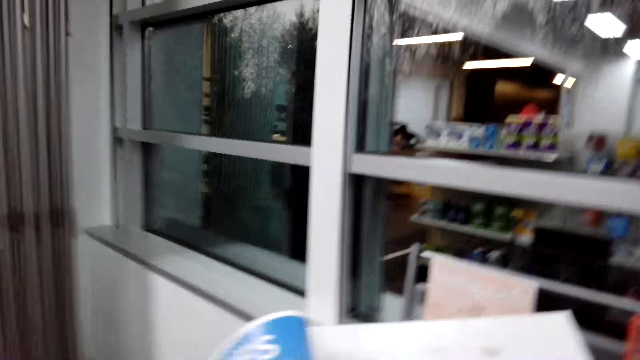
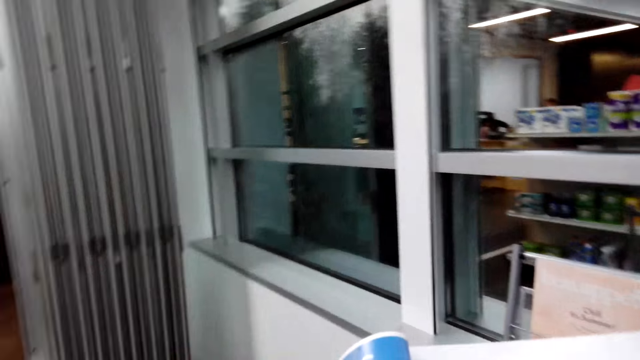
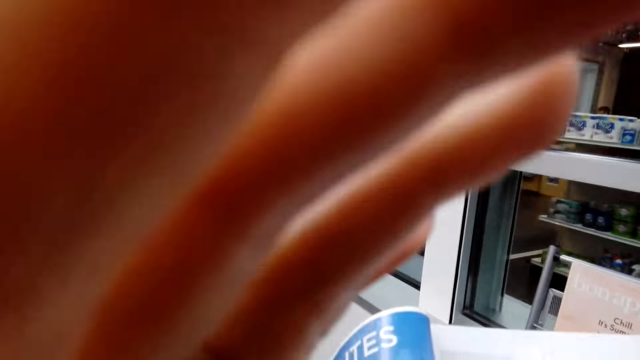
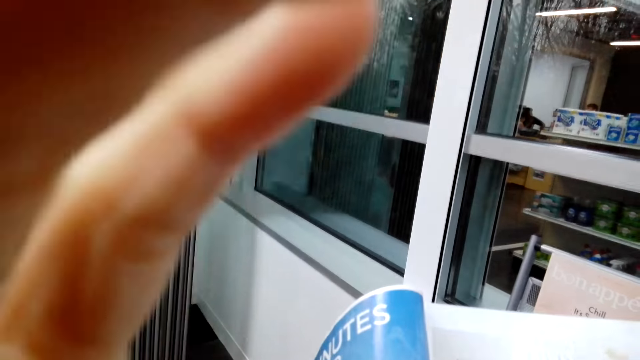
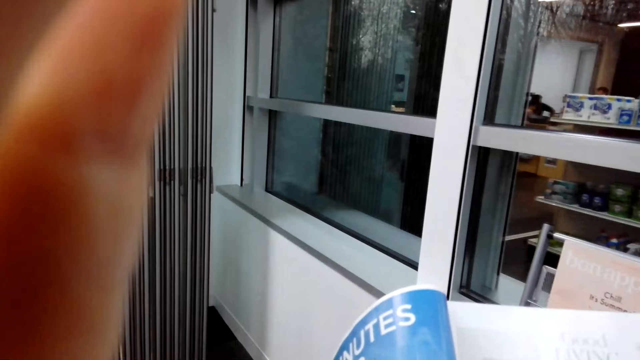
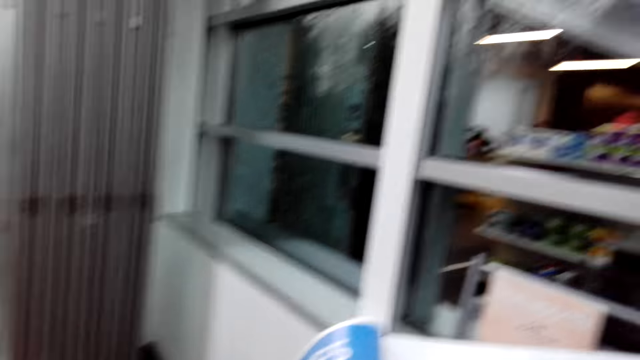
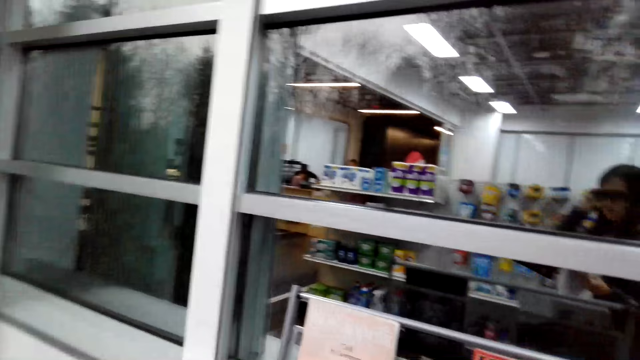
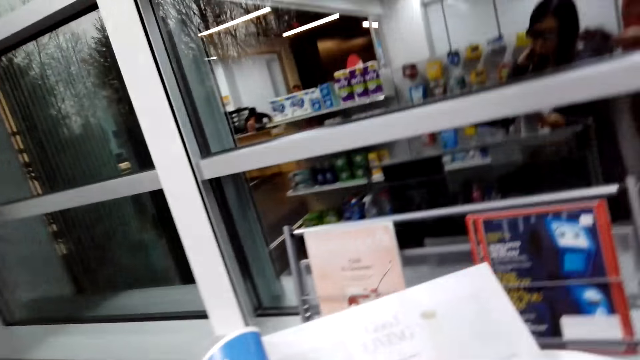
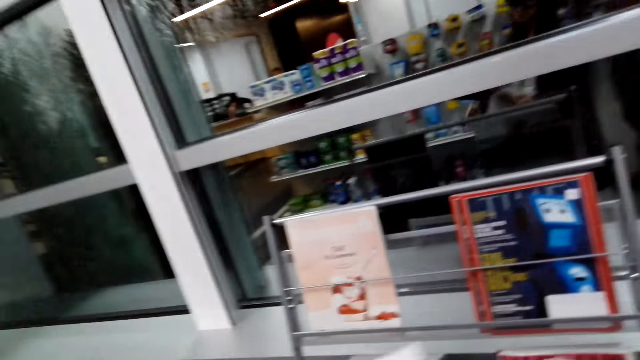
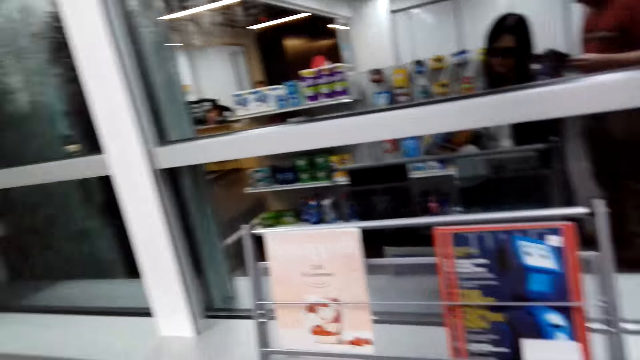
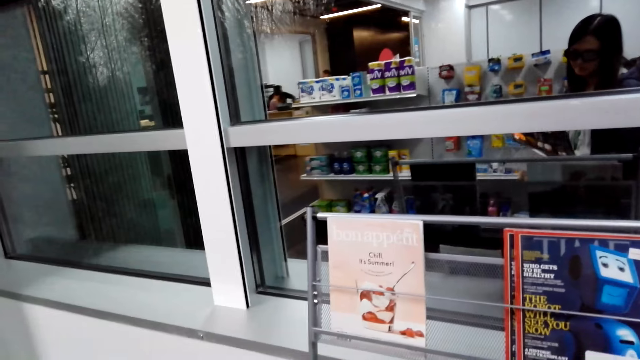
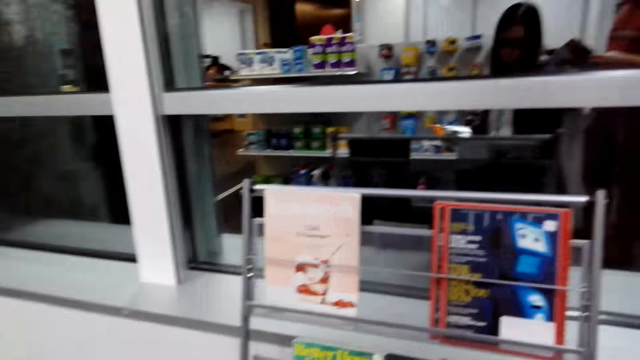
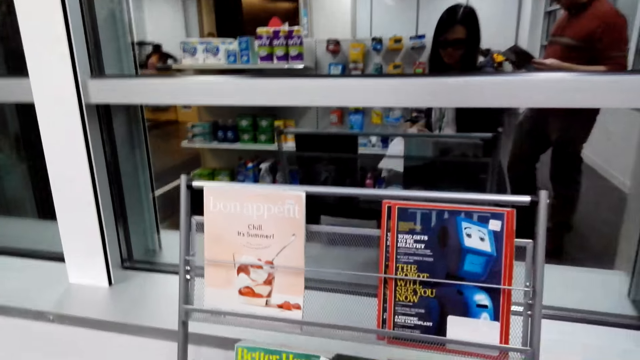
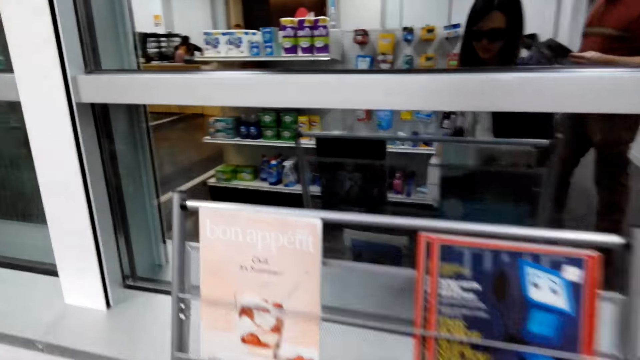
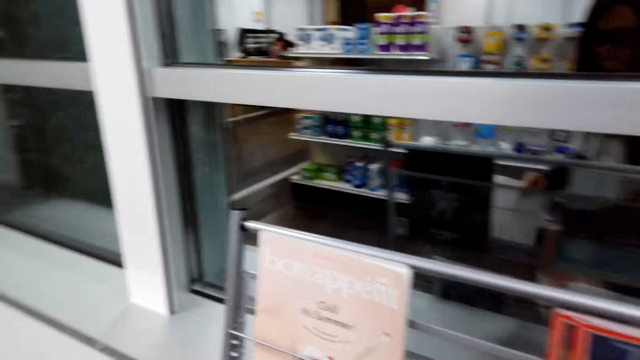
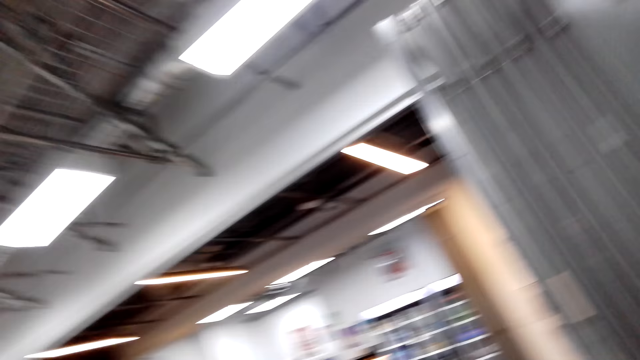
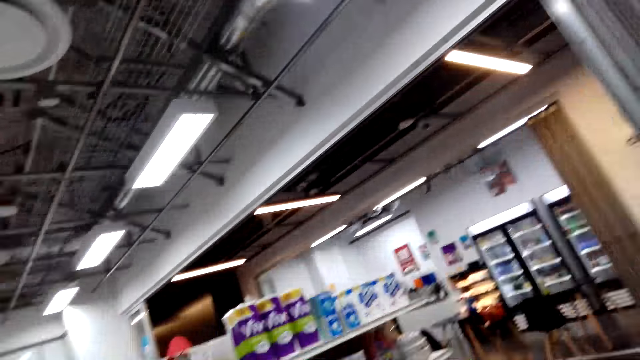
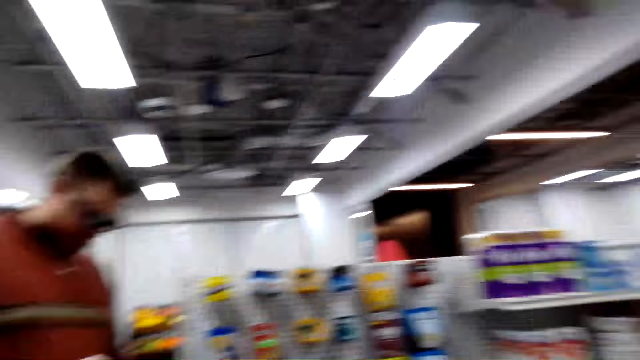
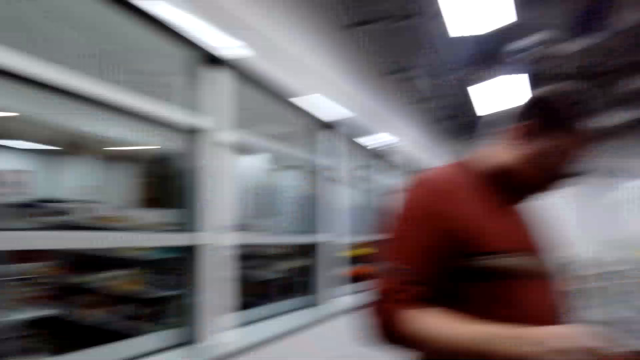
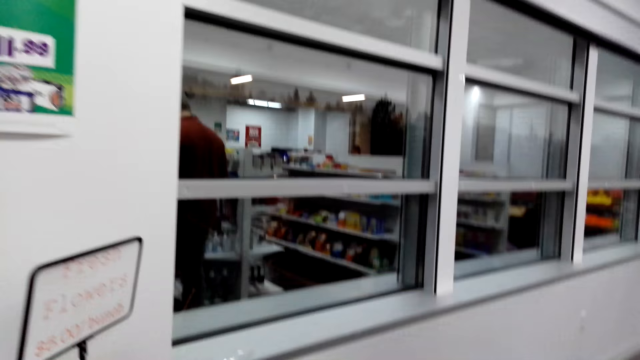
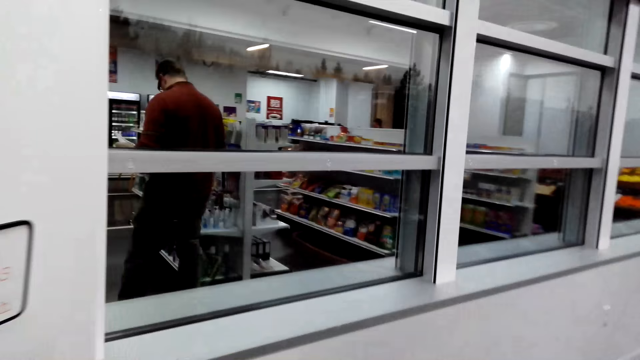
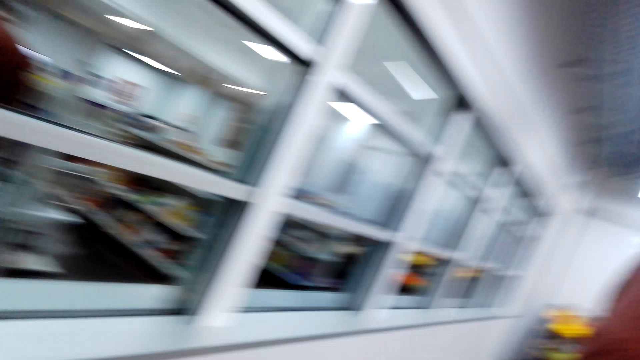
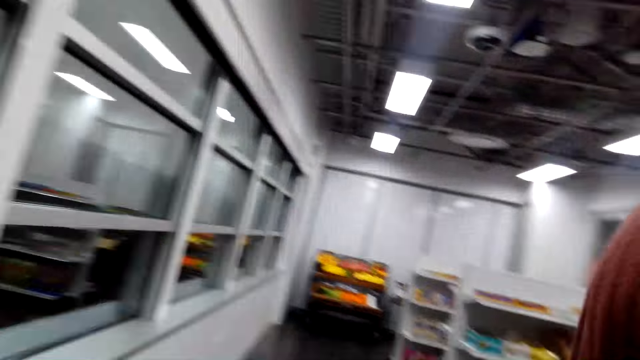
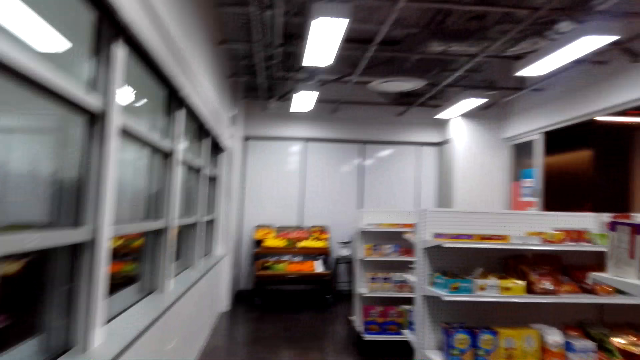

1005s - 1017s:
The camera wearer adjusts time. They return the book to the shelf. They look around.

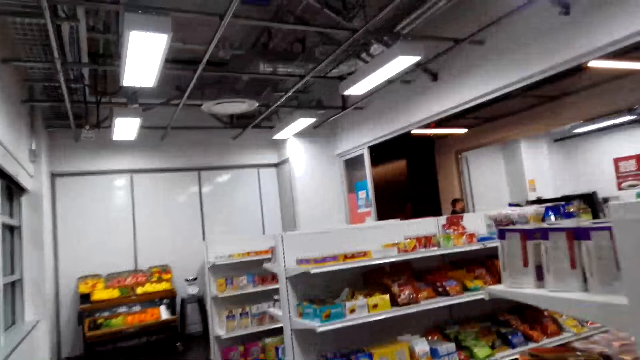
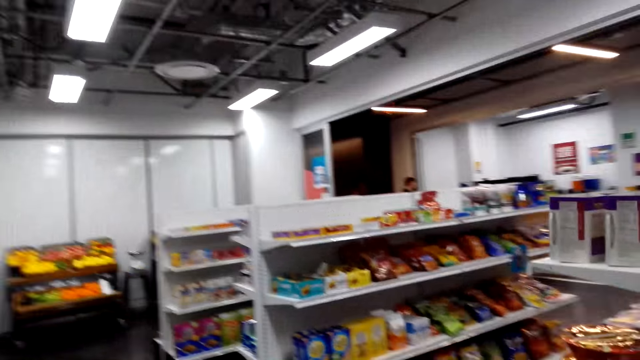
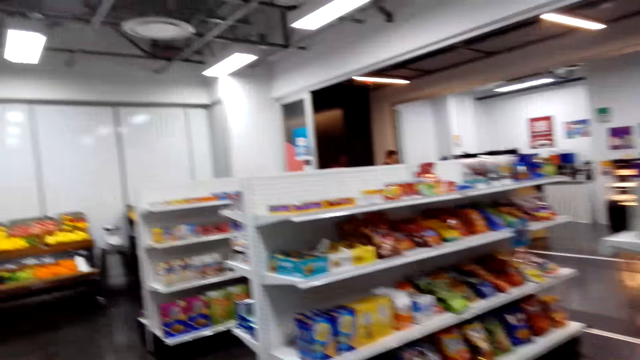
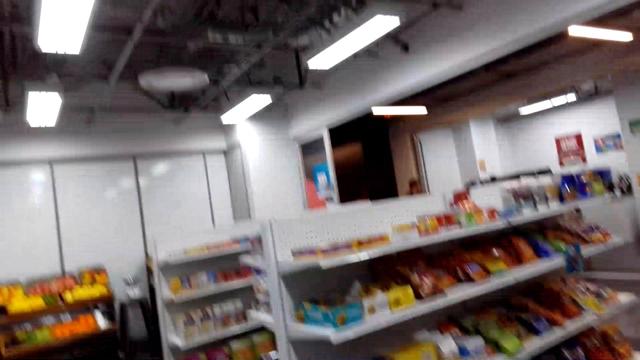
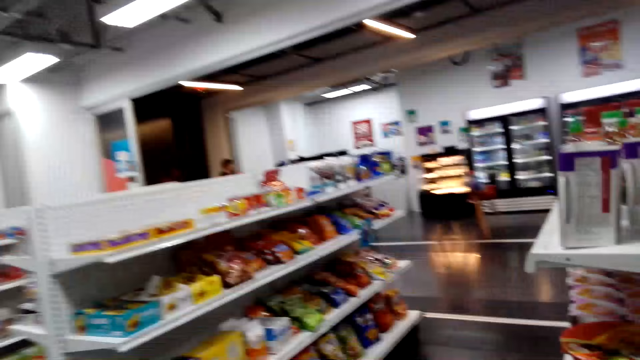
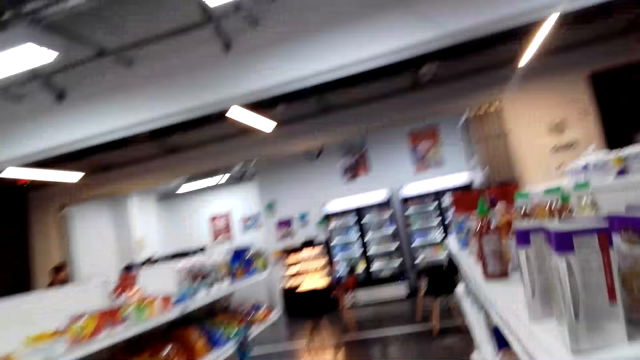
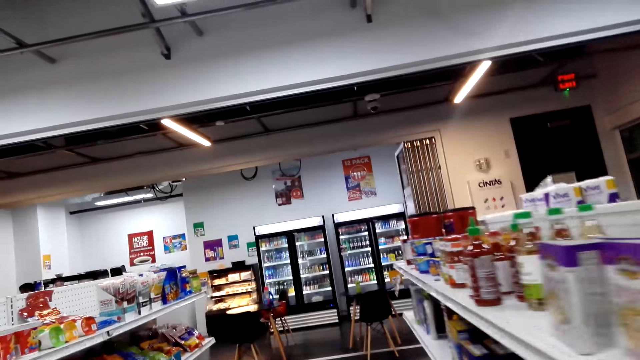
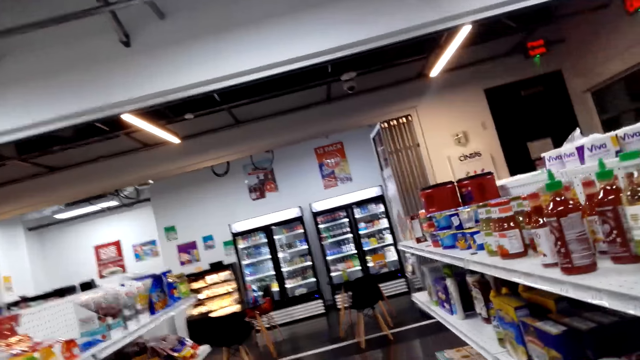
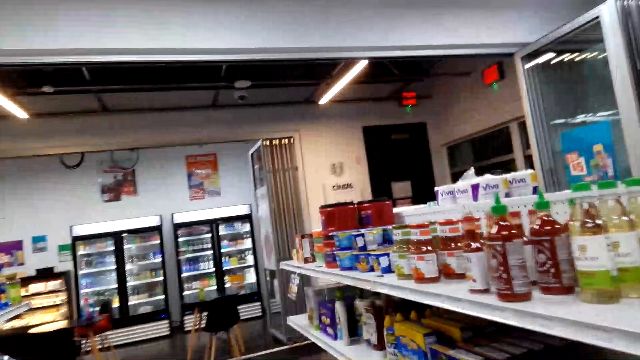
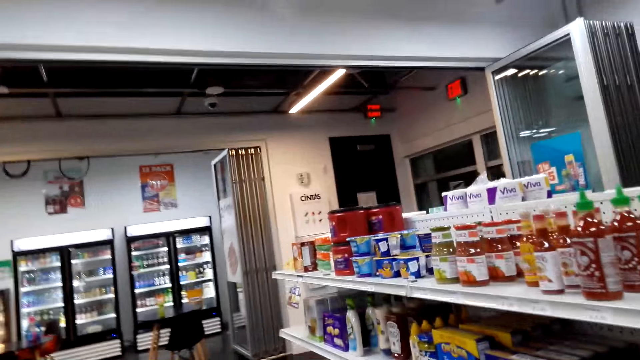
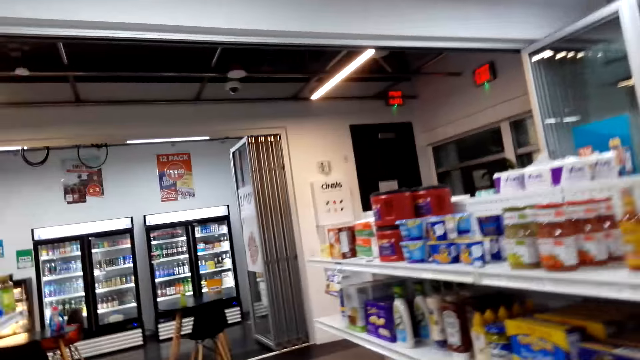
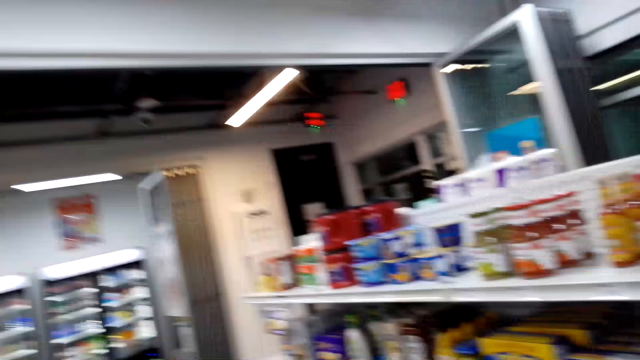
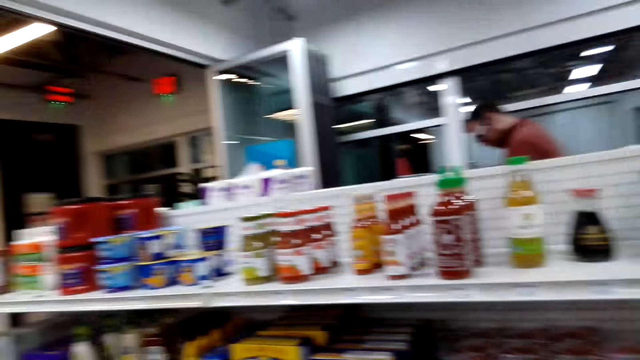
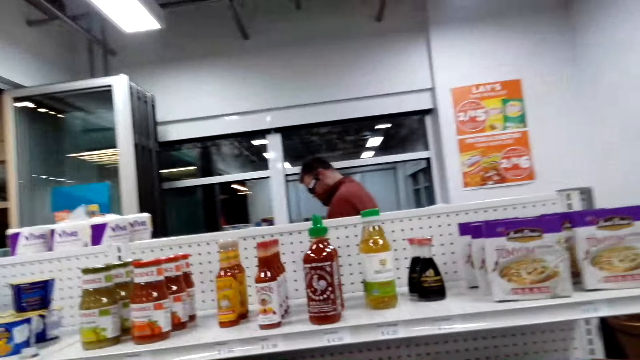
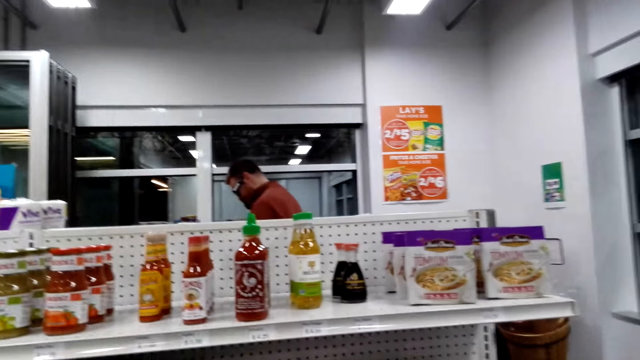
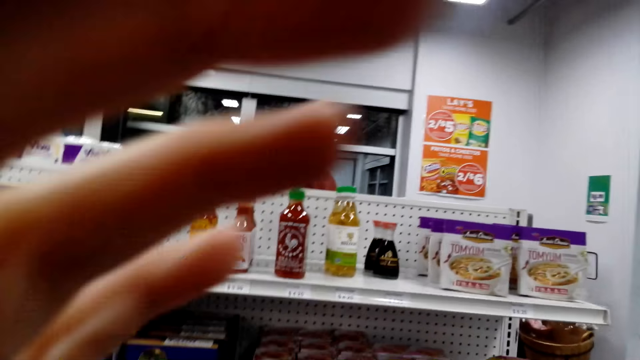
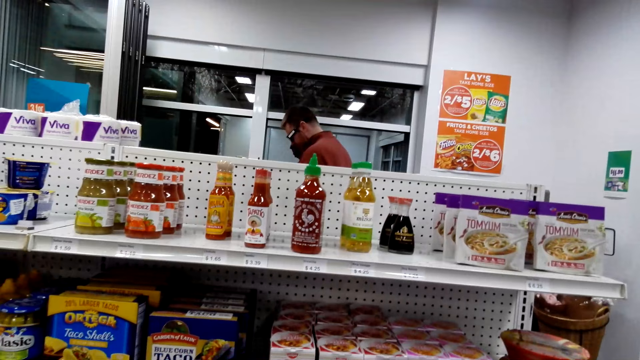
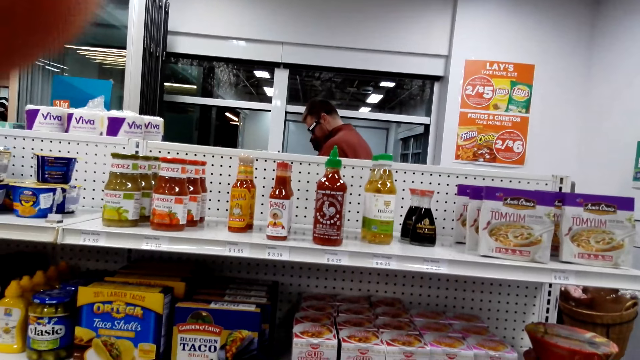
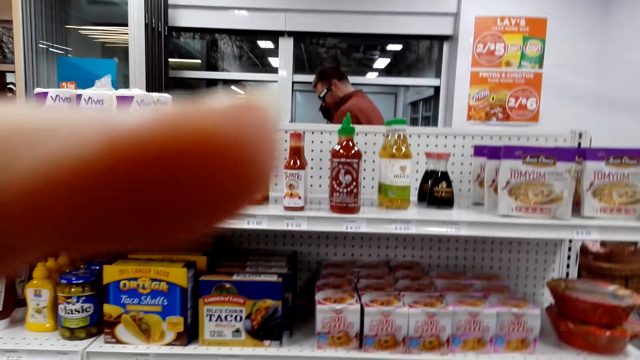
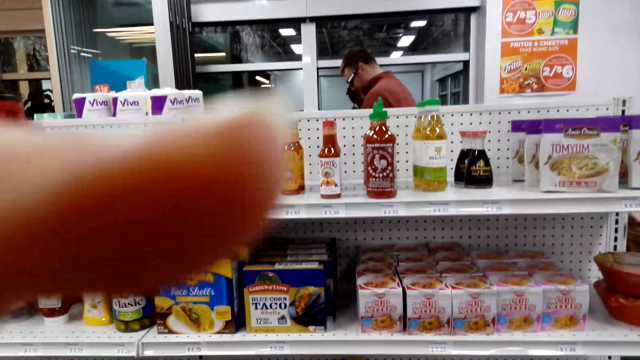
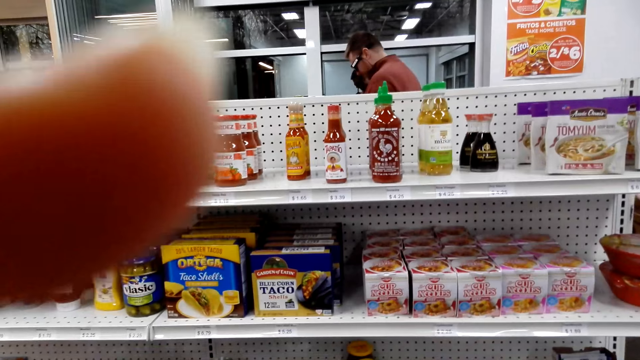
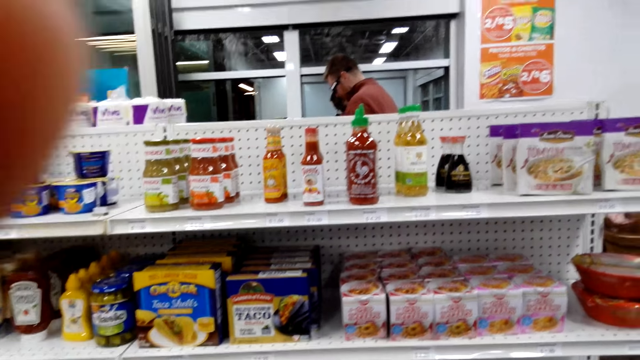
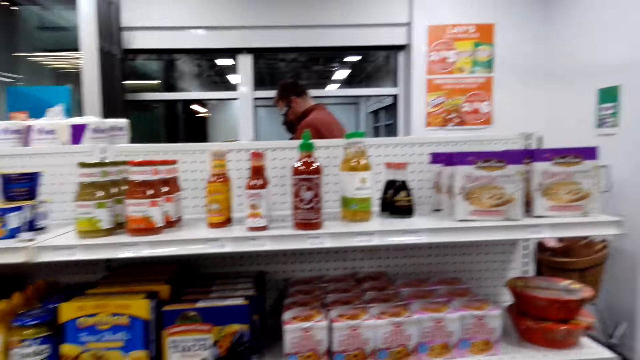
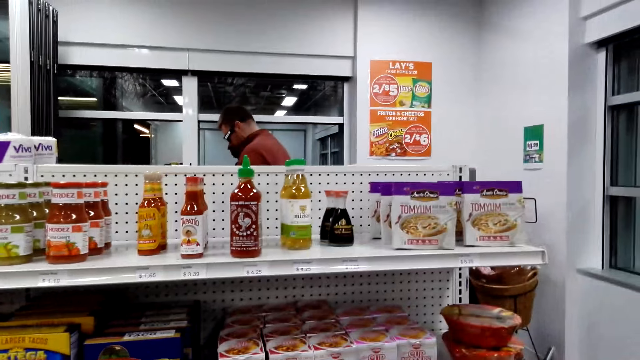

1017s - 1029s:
The camera wearer walks around. They adjust the camera.
